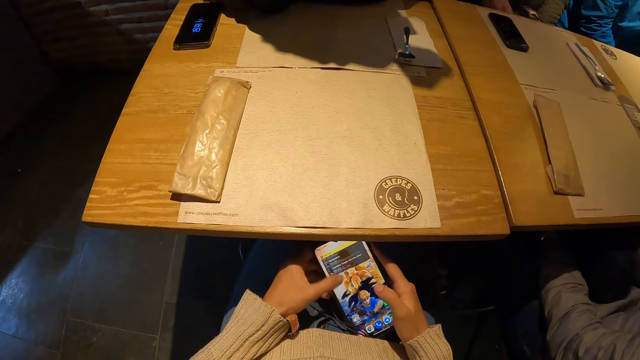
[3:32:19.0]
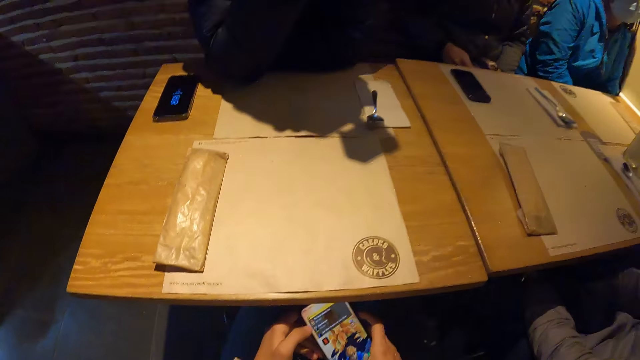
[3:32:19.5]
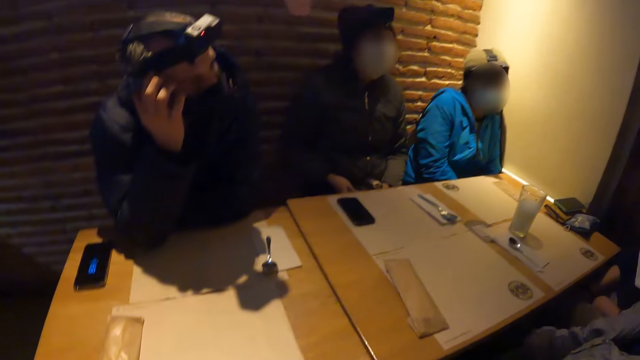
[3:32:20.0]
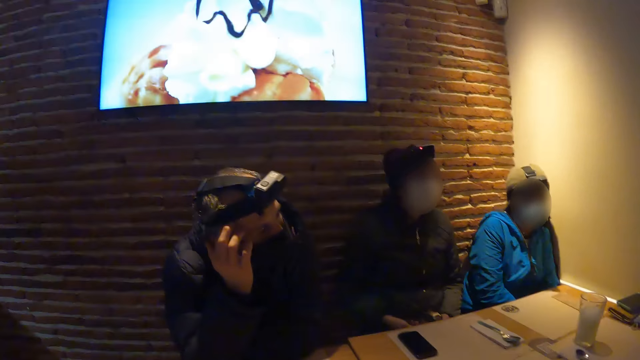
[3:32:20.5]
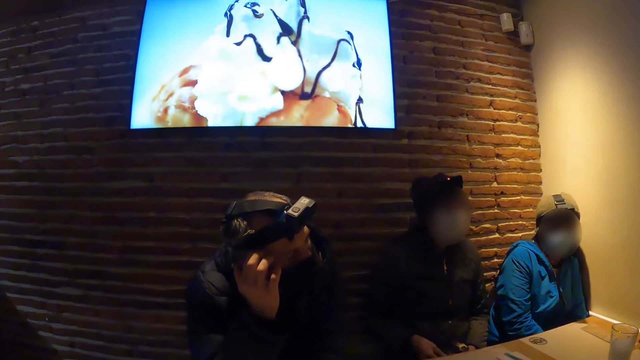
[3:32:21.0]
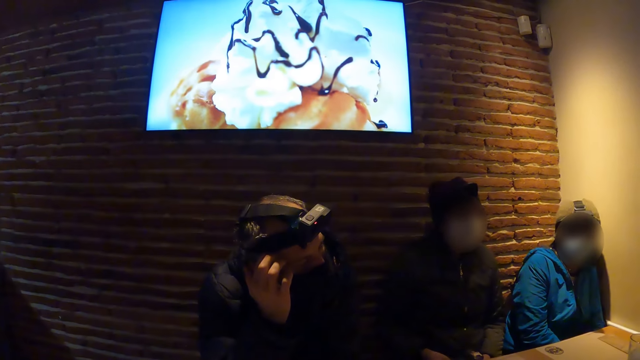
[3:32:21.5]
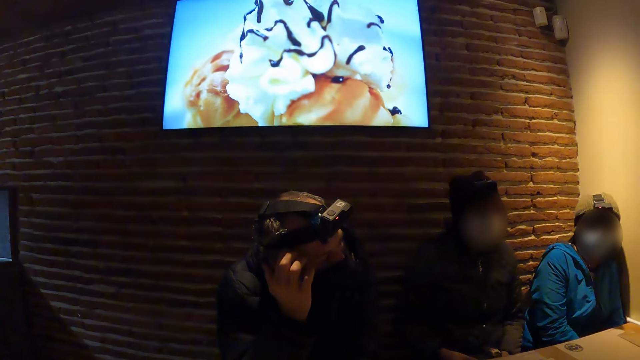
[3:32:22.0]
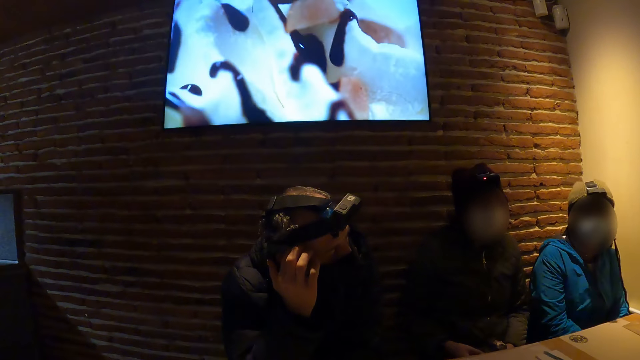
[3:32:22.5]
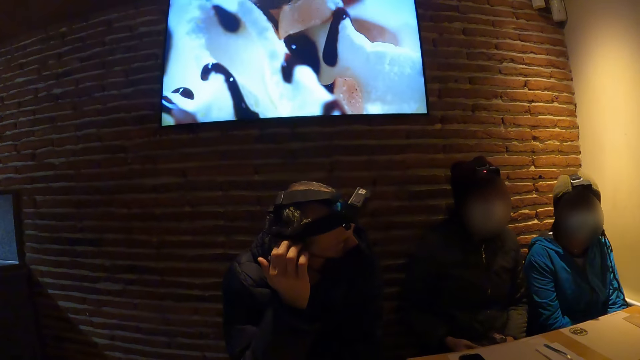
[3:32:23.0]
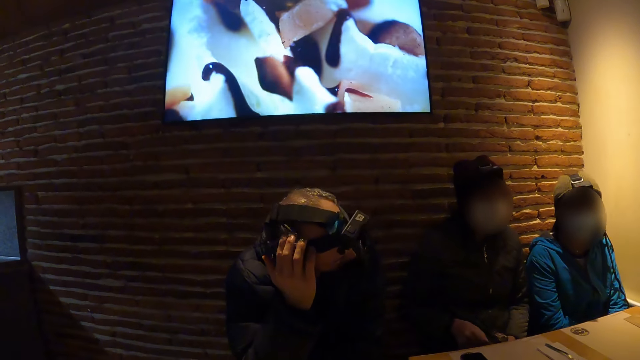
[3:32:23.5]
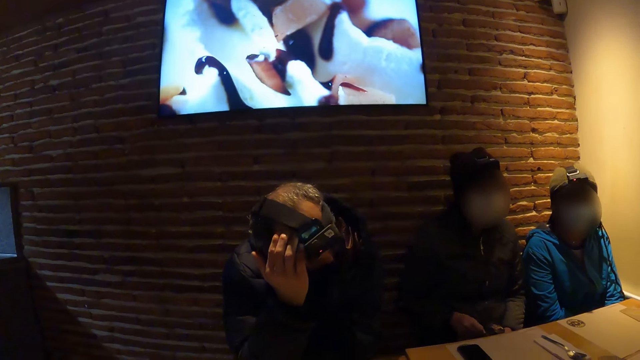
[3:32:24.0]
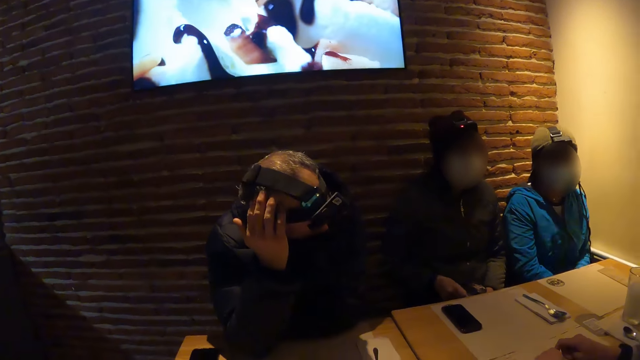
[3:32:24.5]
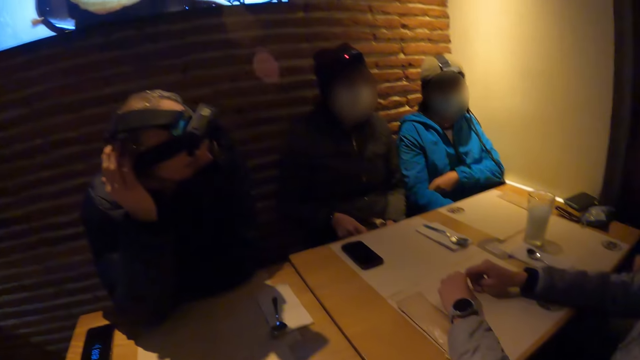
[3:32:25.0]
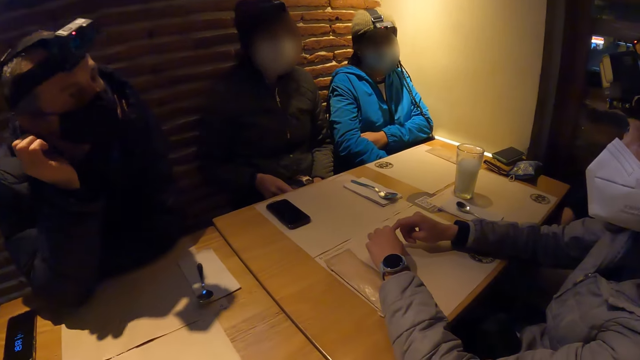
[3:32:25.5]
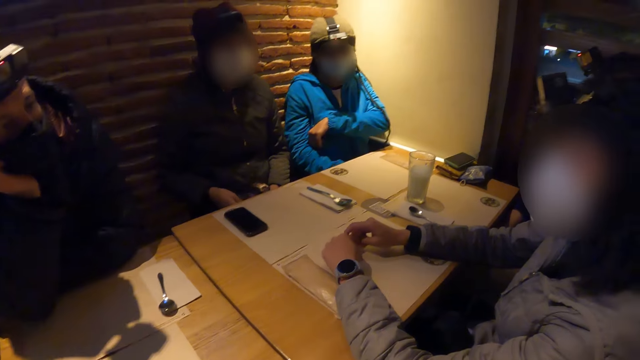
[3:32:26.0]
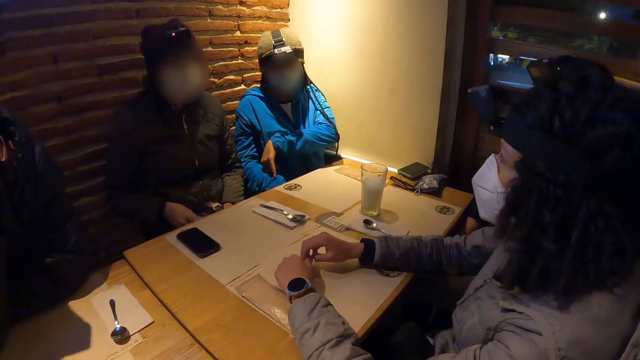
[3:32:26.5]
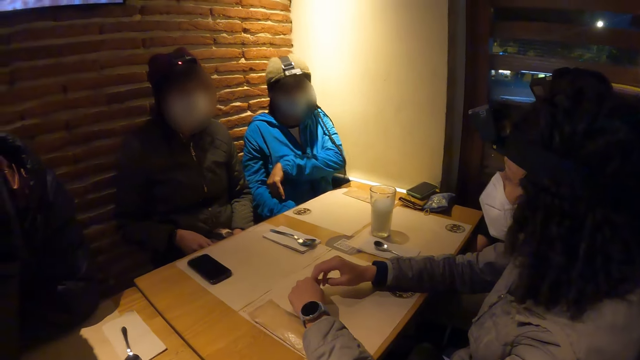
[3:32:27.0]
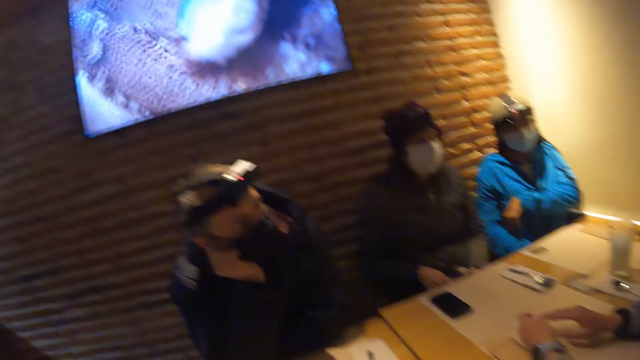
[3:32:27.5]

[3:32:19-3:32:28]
The camera wearer looks around.

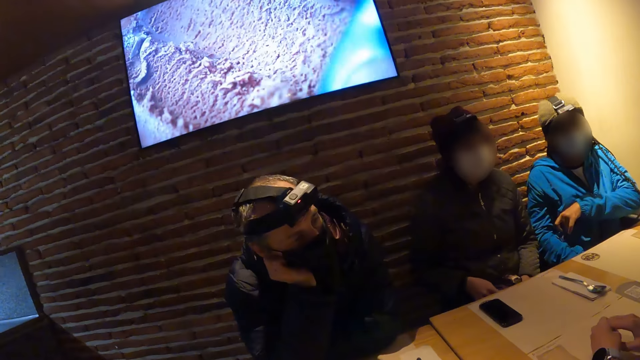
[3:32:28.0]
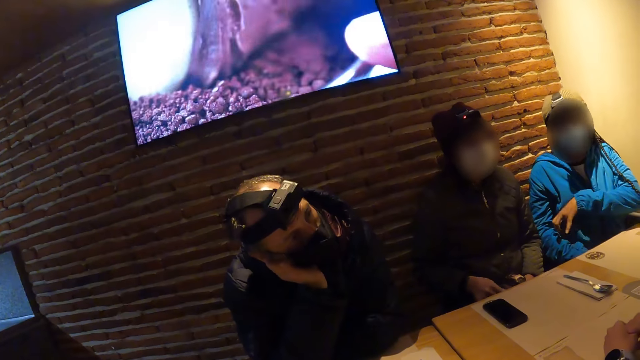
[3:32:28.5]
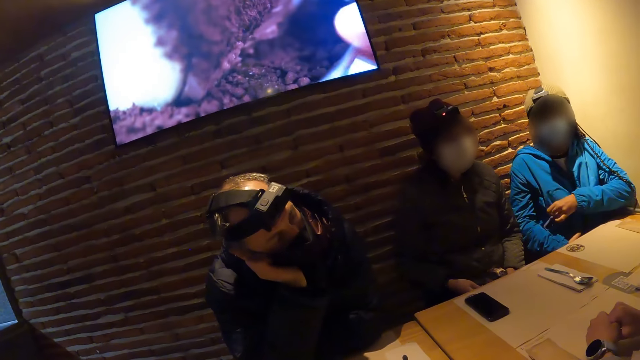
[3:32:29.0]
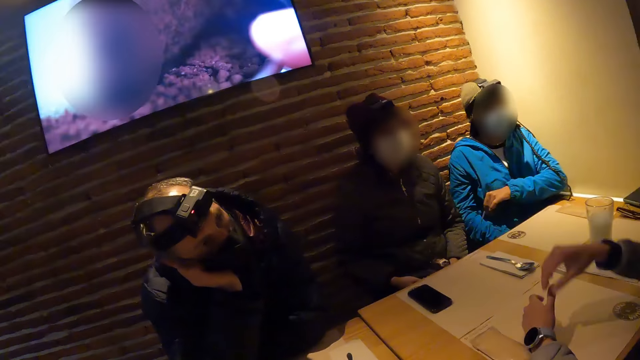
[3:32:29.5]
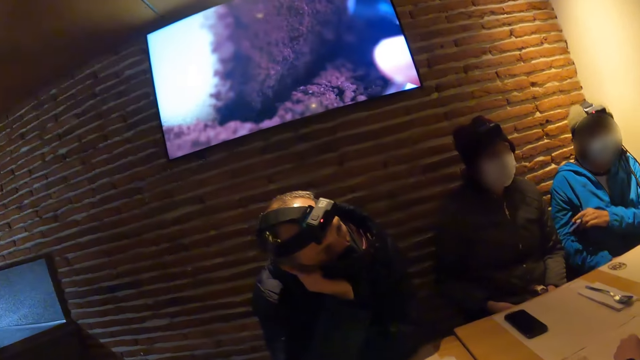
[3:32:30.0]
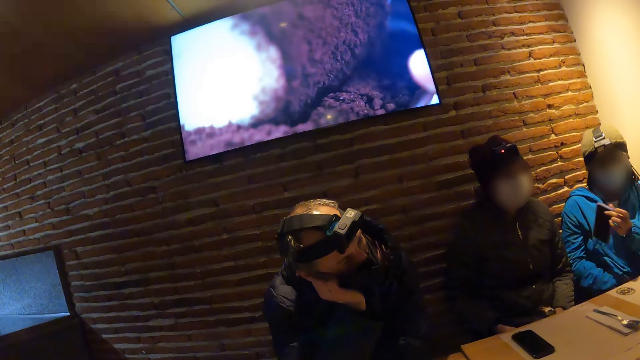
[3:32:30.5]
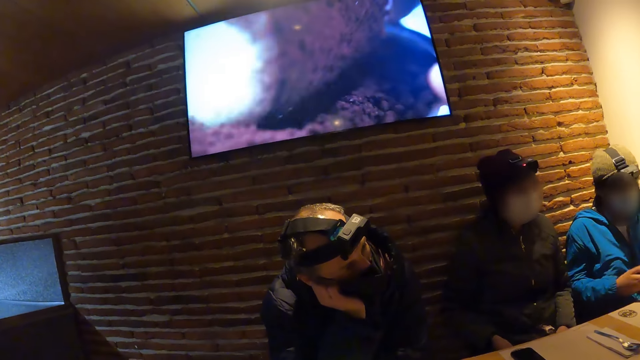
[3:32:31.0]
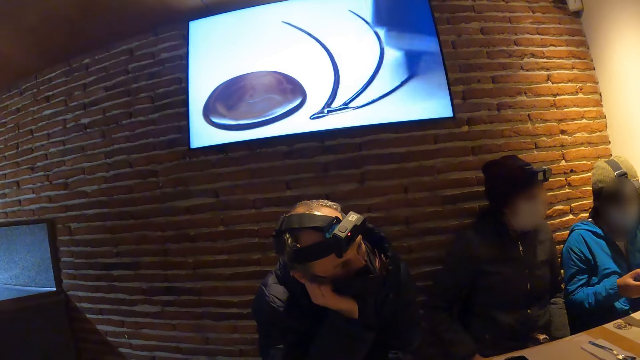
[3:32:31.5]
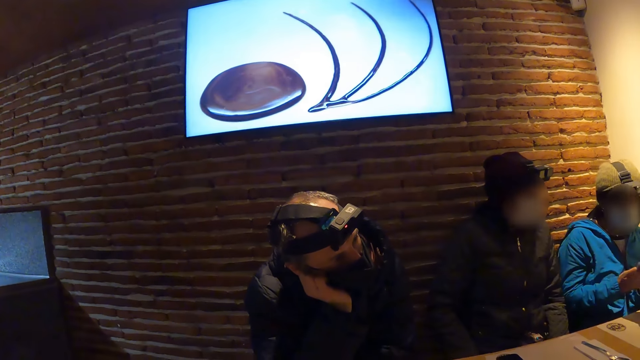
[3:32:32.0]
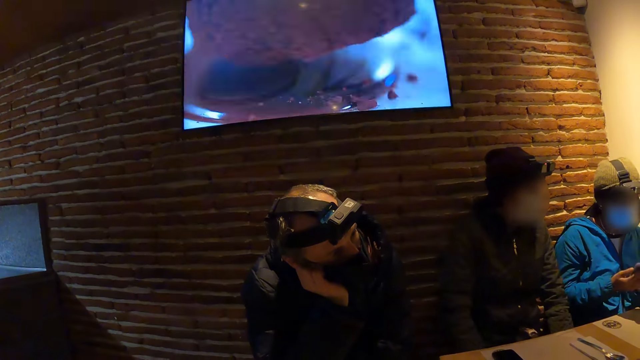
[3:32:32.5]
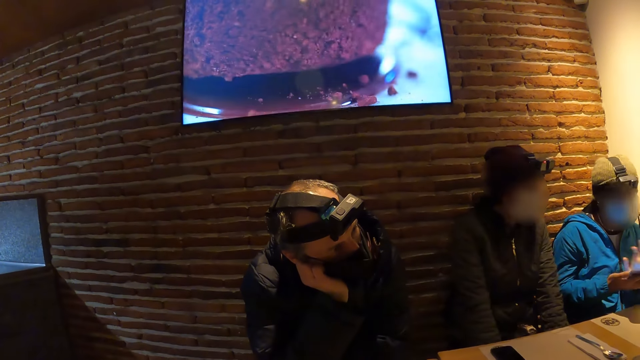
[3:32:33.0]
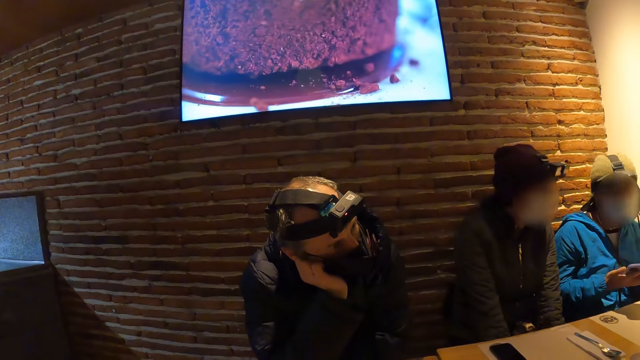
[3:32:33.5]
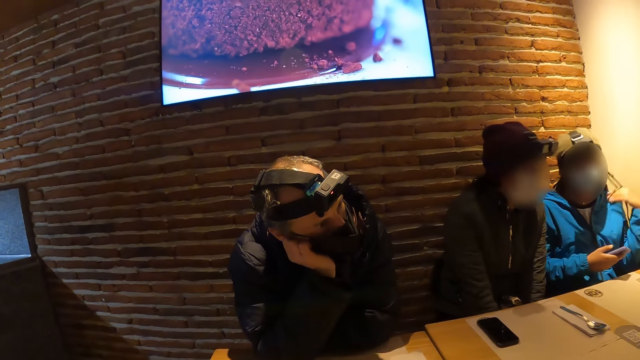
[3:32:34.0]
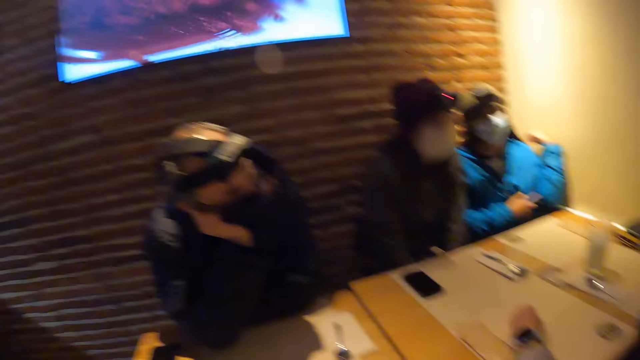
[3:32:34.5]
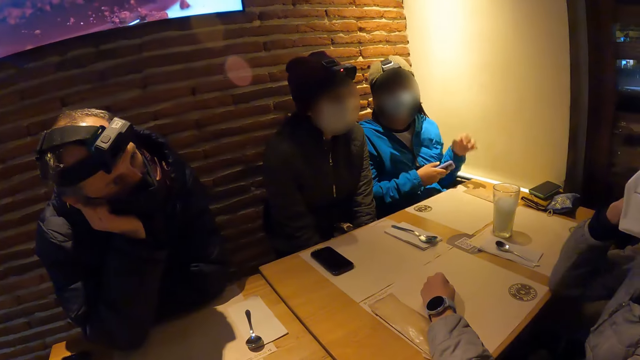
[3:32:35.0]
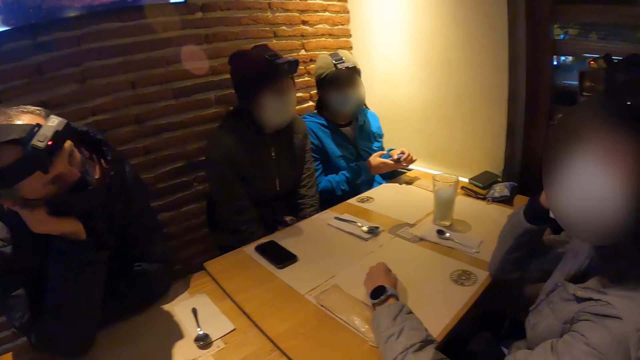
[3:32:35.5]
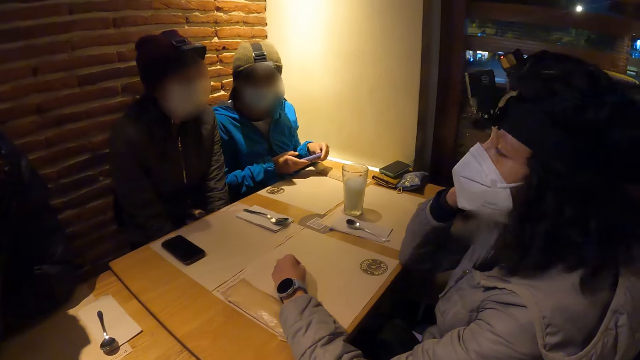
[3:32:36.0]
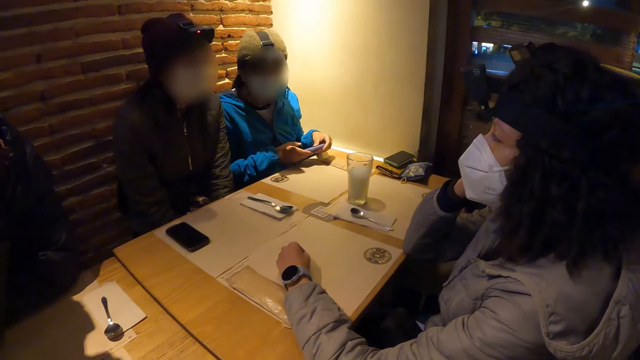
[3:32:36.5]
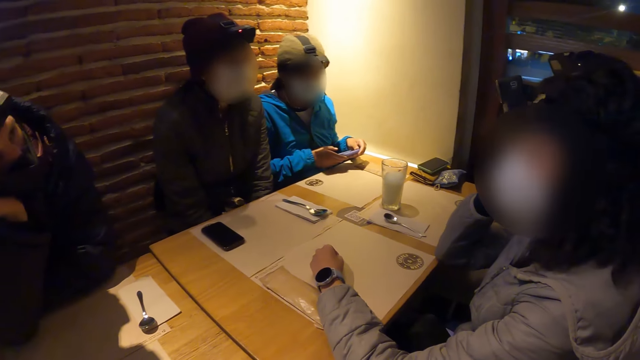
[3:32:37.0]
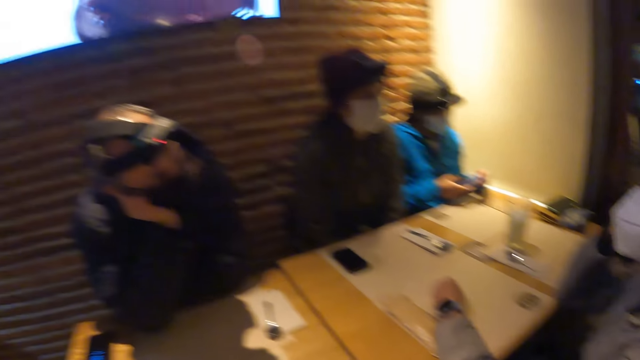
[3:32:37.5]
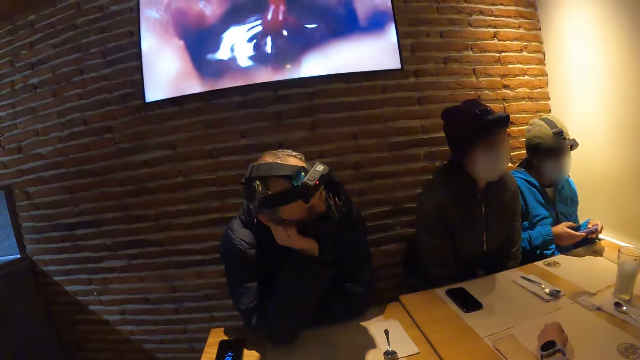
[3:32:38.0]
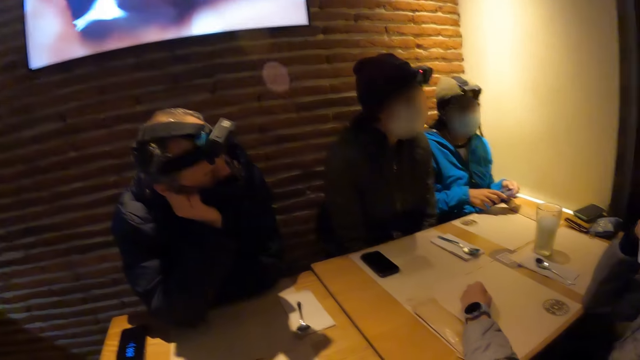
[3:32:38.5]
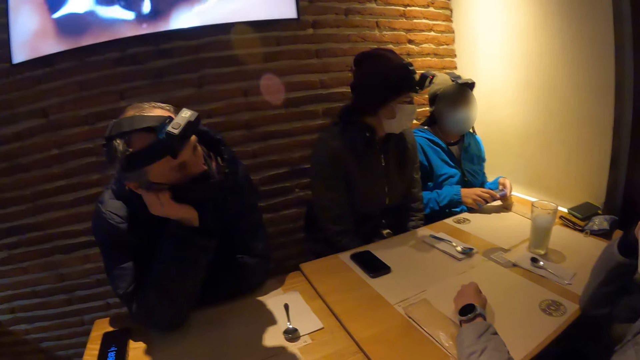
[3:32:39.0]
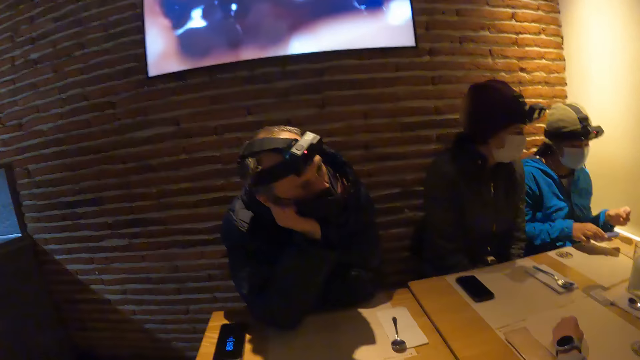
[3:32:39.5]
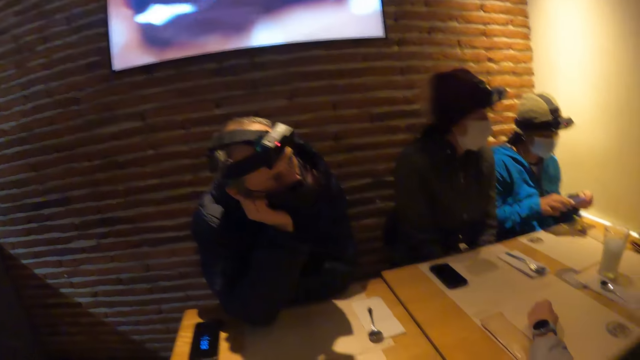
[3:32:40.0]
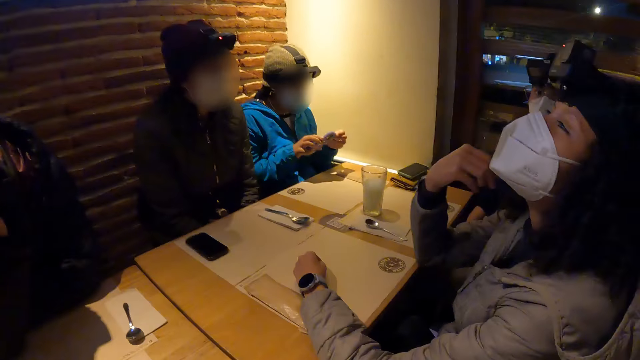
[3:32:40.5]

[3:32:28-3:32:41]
A woman takes a phone out of her pocket with her left hand. The woman operates the phone with both hands. The woman holds the phone with her right hand. The woman operates the phone with both hands. The camera wearer talks with the woman.
